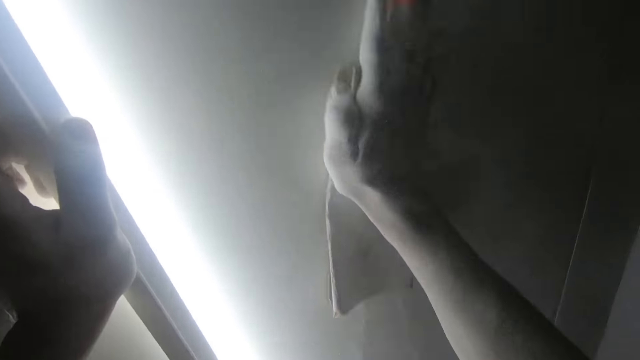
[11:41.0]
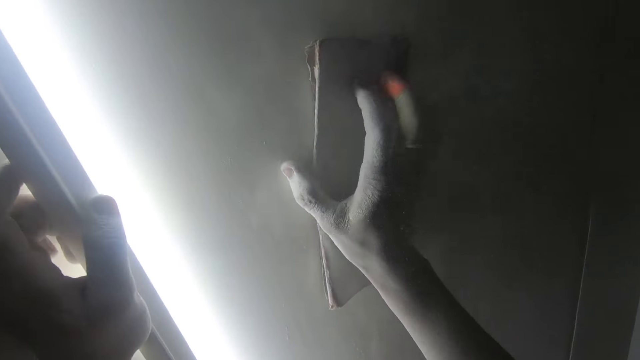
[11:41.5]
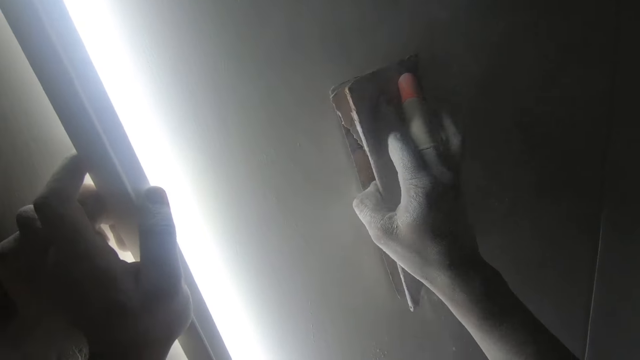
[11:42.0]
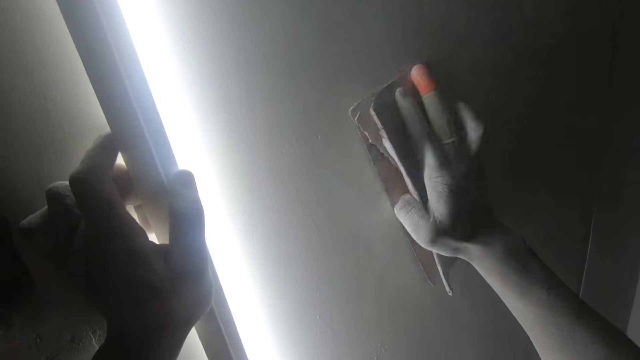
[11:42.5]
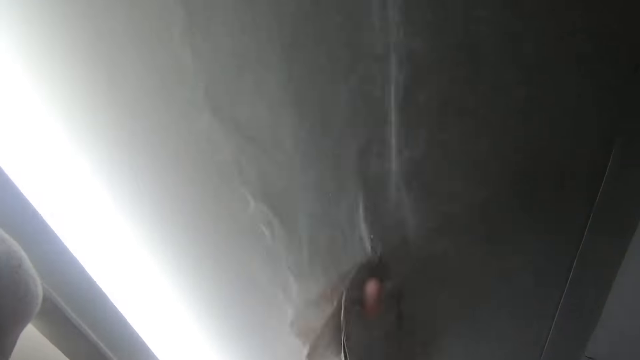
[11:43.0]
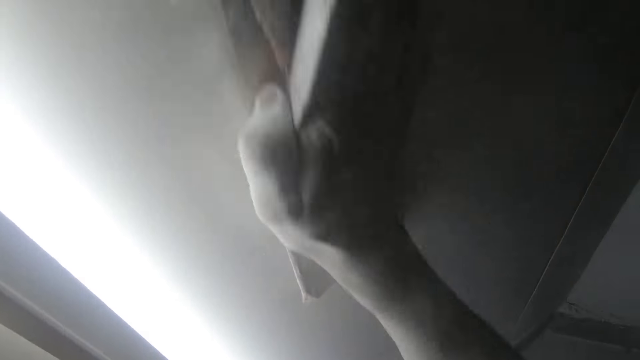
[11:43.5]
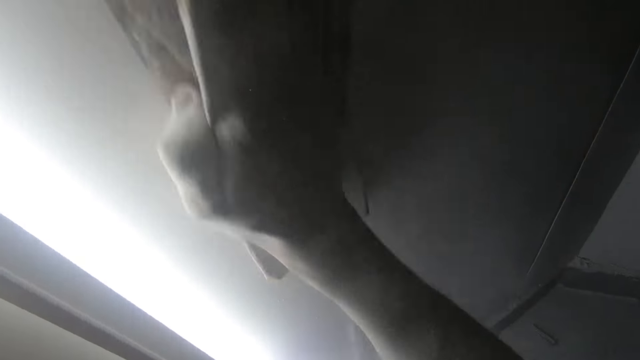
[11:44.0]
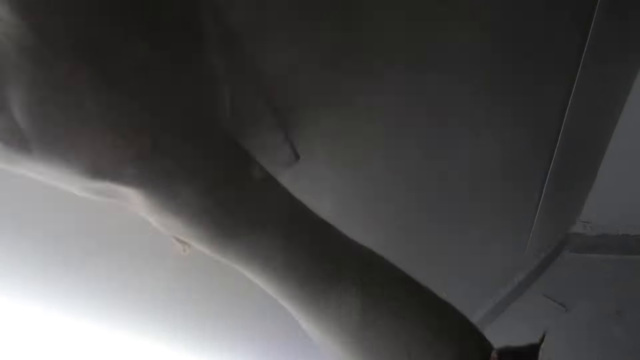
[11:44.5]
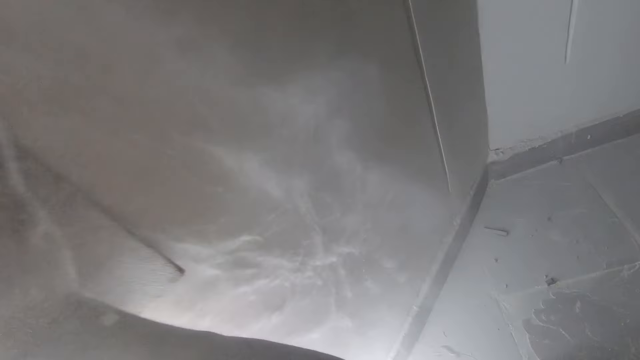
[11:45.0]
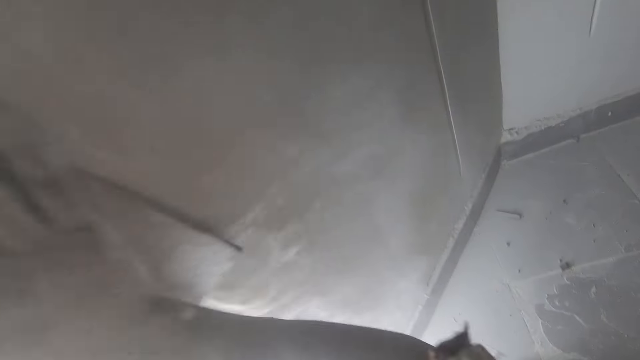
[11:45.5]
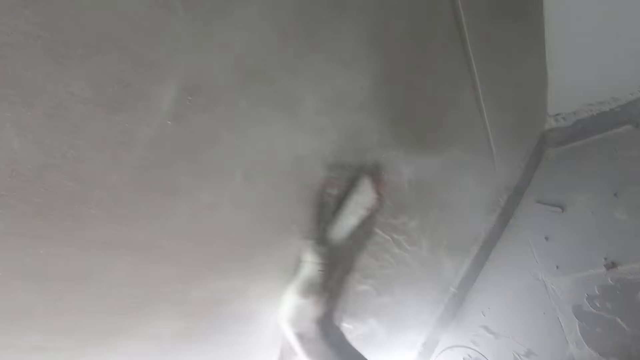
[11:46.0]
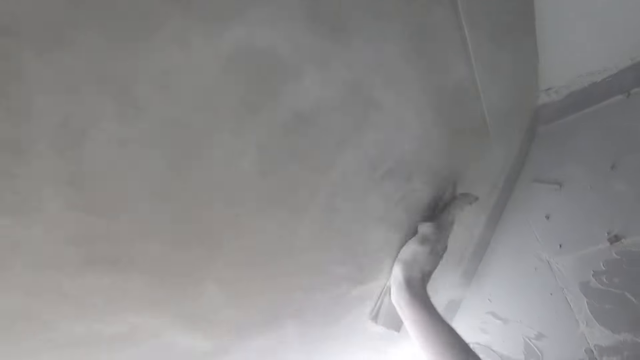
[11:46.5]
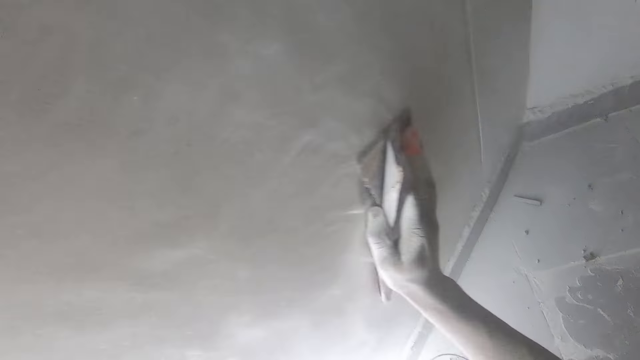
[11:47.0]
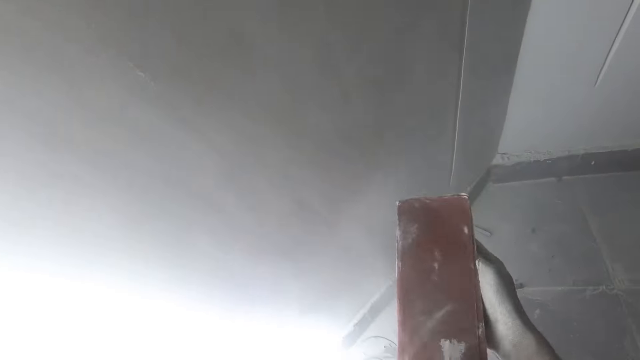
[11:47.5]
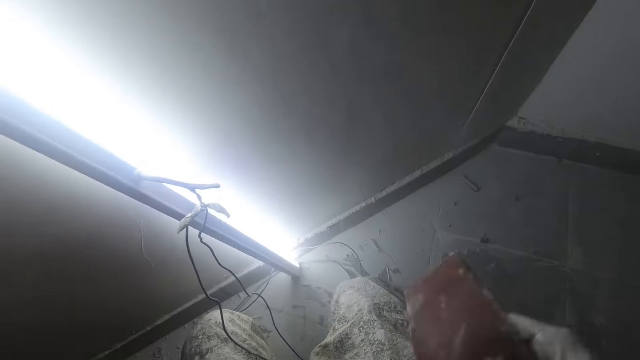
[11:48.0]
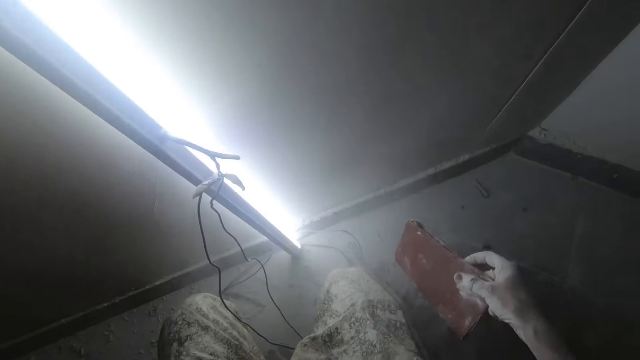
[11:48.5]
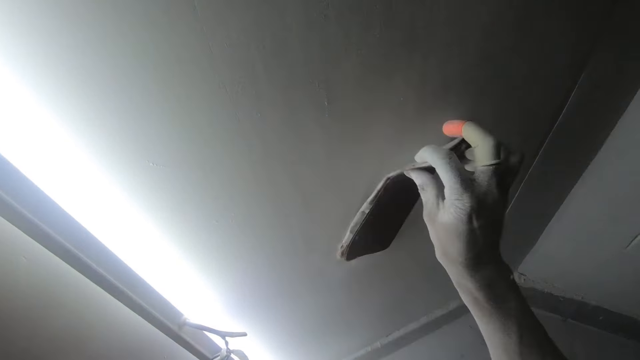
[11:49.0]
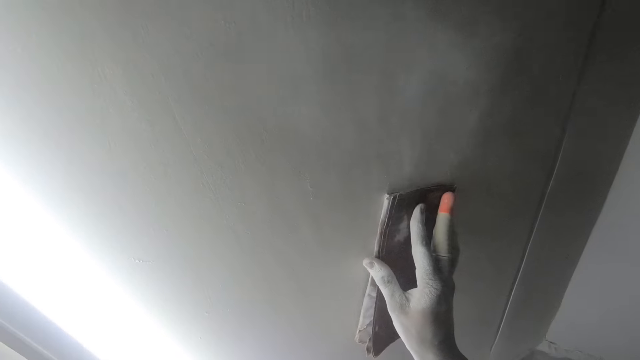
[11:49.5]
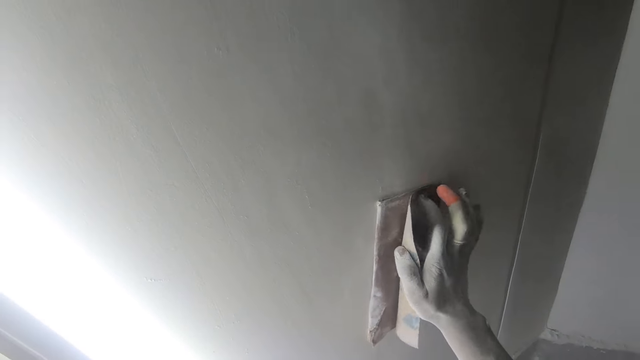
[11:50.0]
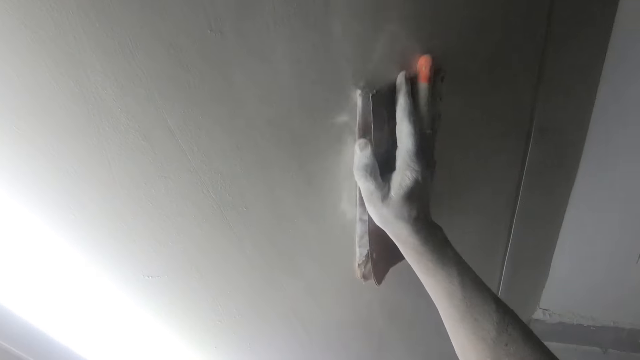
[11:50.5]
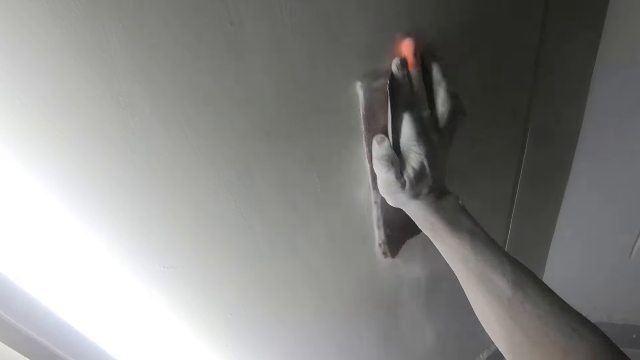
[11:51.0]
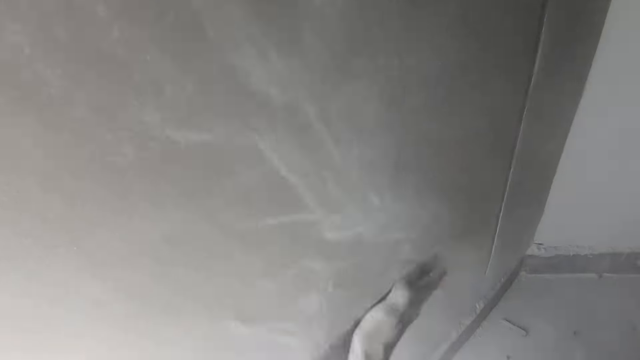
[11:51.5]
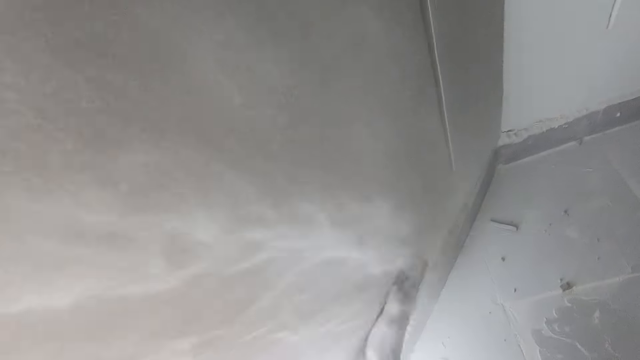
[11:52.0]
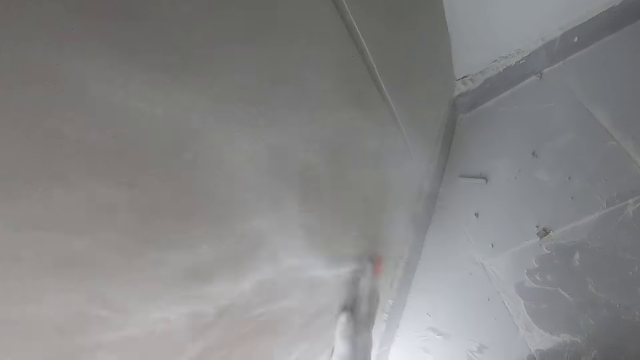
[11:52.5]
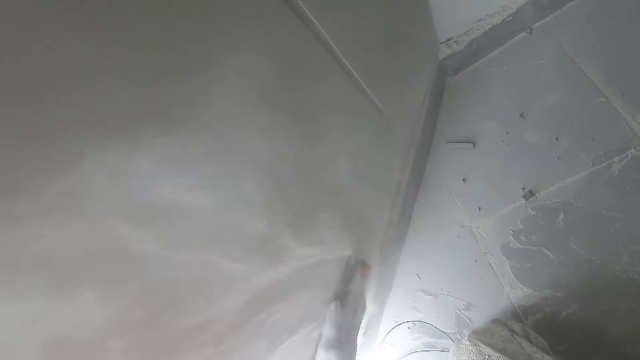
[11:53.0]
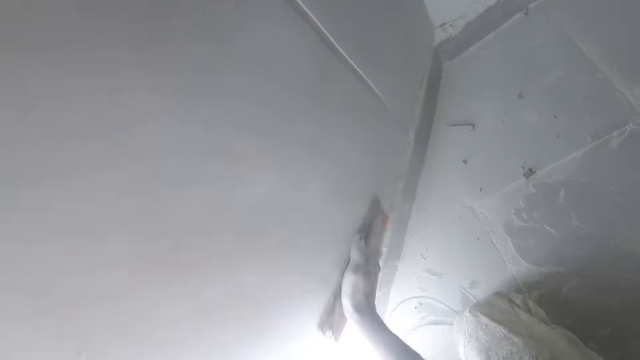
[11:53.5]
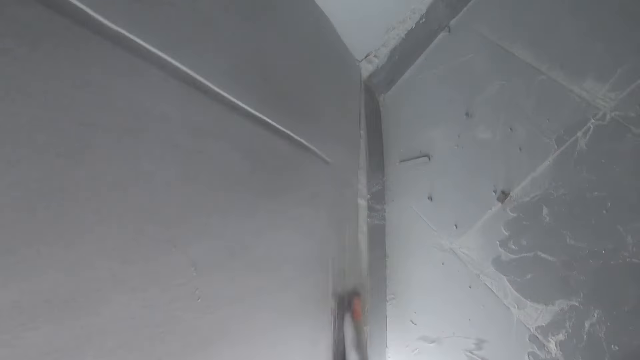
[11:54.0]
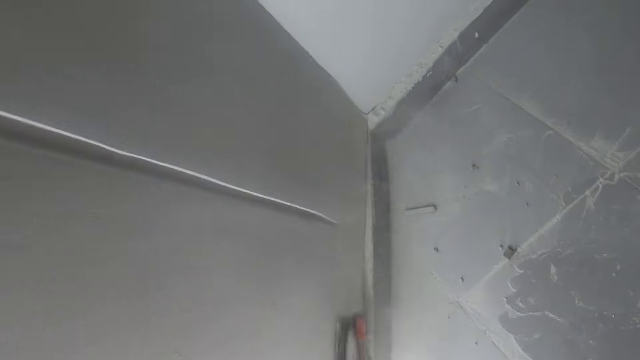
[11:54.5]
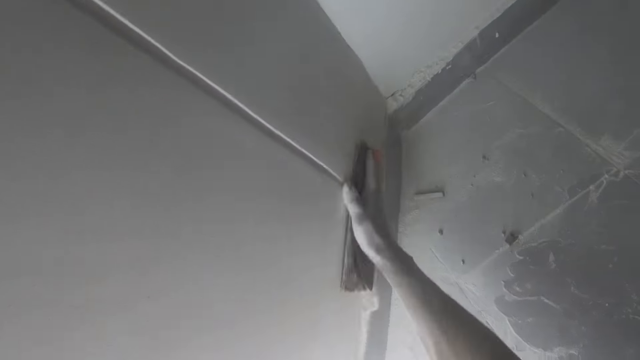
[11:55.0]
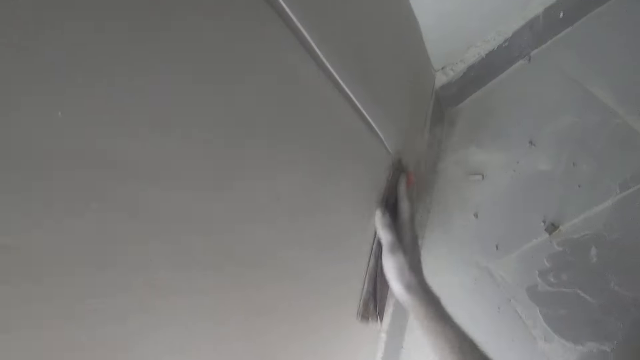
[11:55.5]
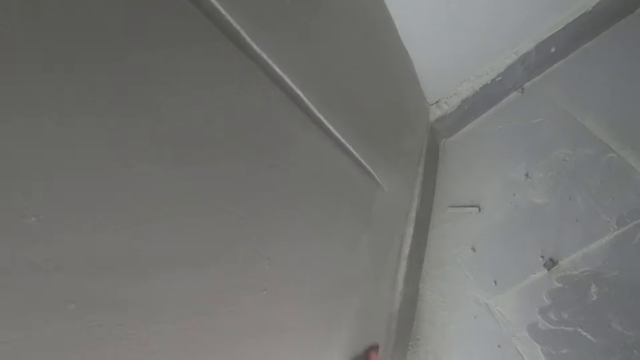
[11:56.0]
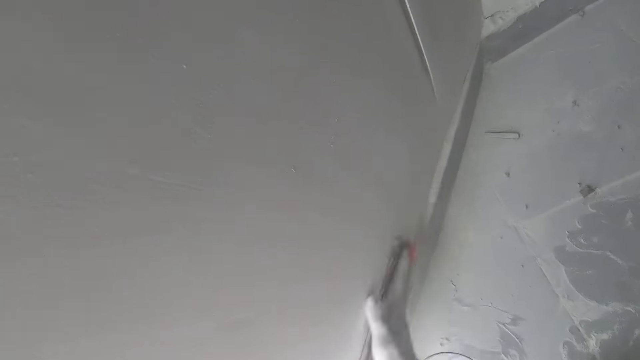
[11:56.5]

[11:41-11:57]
The camera wearer holds the sandpaper and sands the wall. They turn the sandpaper. They dust the sandpaper. They place the sandpaper on the wall. They sand the wall.

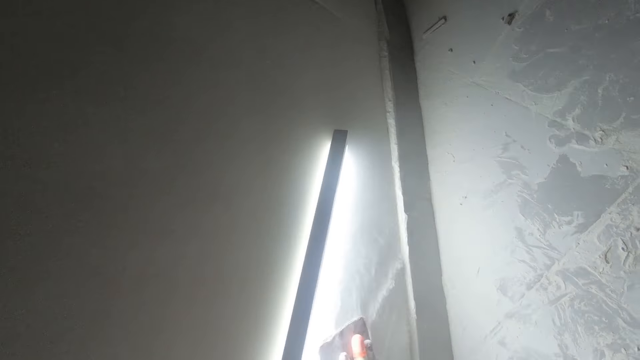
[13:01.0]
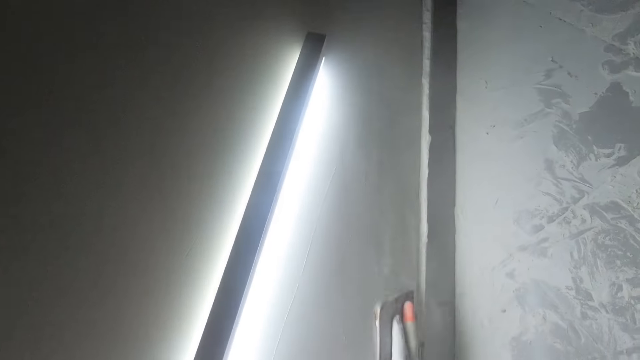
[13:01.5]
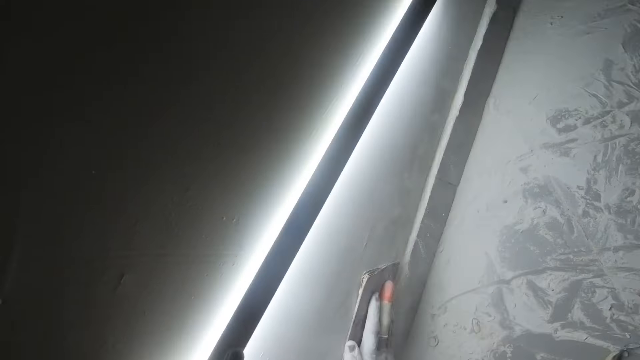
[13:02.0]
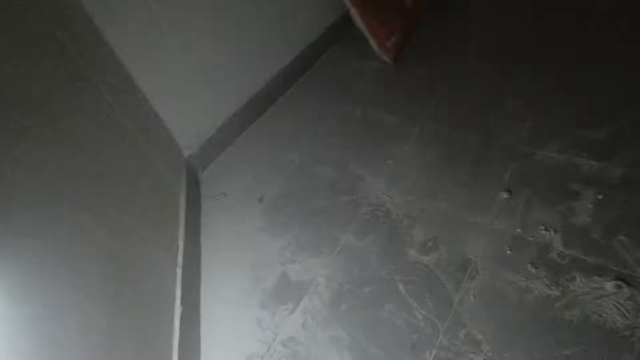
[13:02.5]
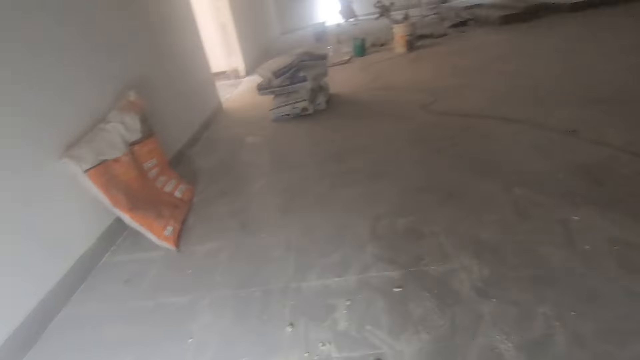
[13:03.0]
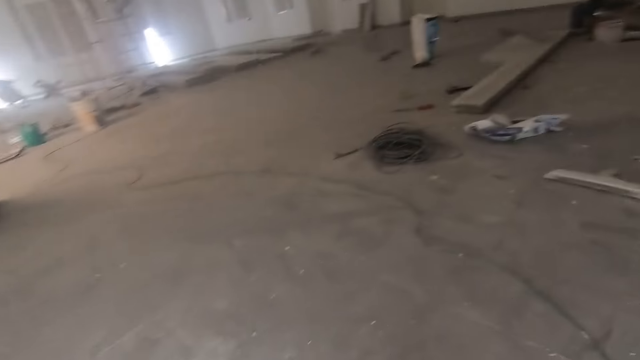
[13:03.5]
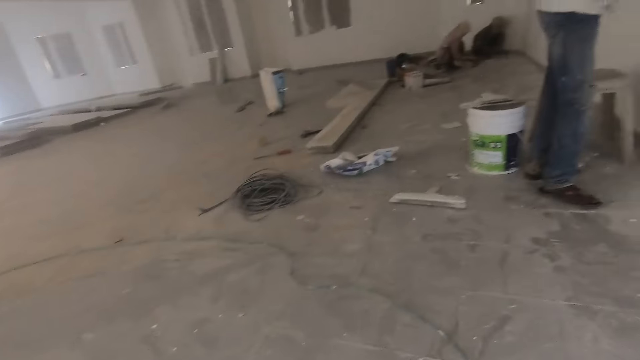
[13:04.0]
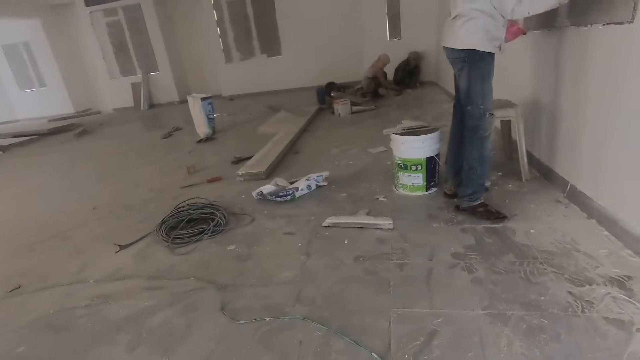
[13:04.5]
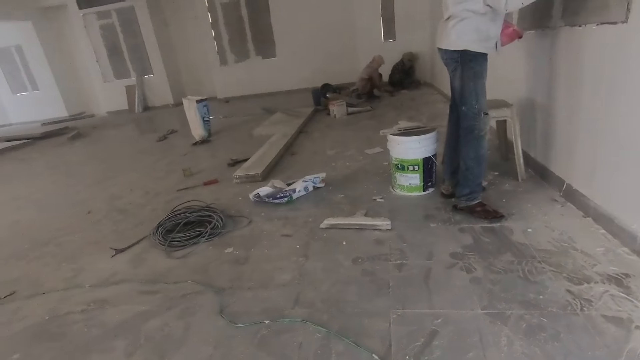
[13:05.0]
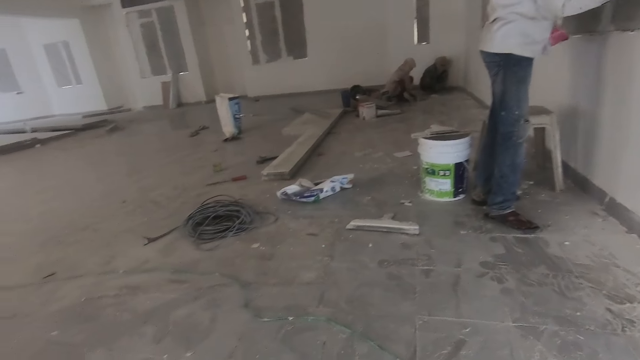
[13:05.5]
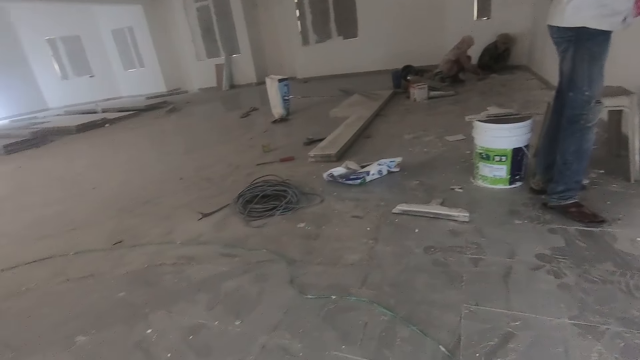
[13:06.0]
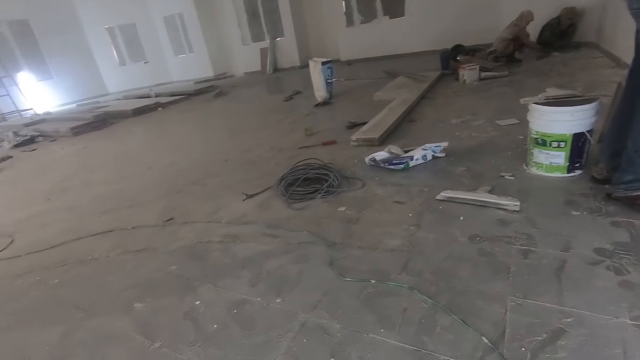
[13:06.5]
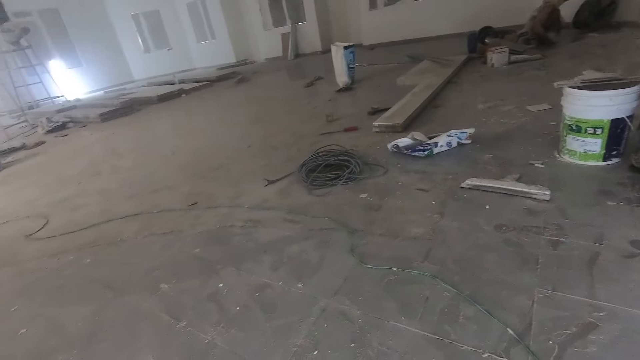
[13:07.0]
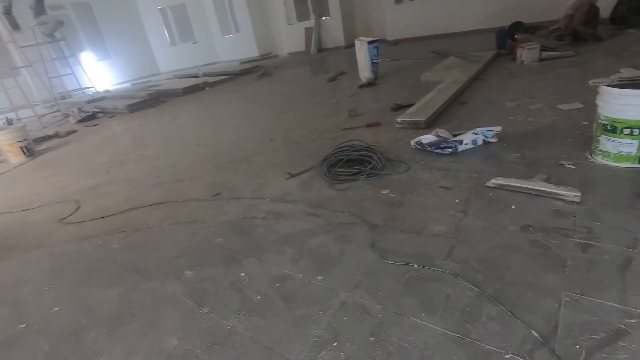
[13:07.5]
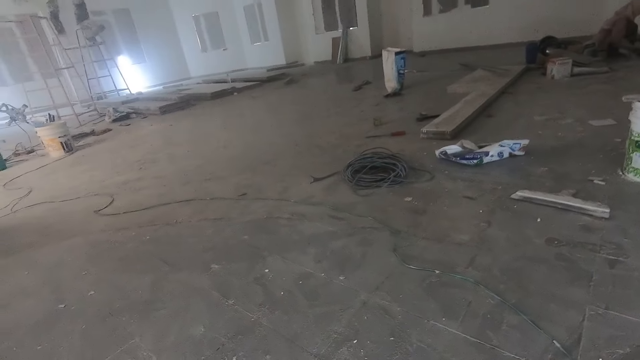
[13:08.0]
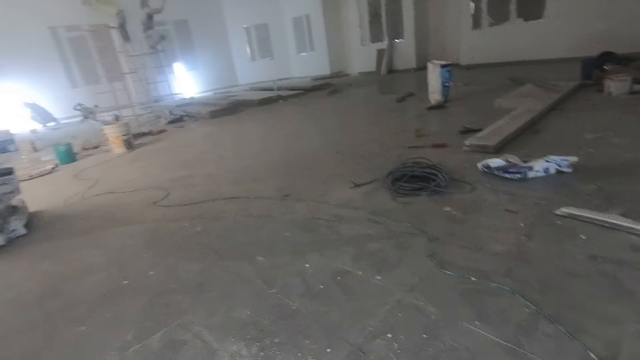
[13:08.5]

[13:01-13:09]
The camera wearer glances round the building. A man sweeps something from the floor. Another man removes something from the floor. Another man paints a wall. The camera wearer looks around.
